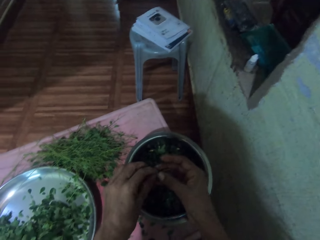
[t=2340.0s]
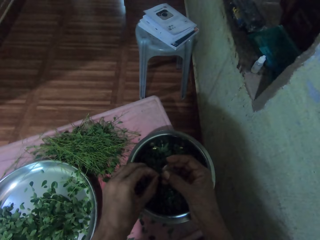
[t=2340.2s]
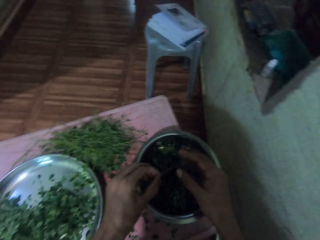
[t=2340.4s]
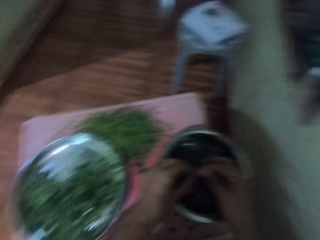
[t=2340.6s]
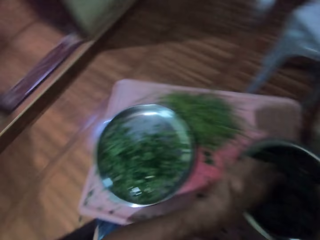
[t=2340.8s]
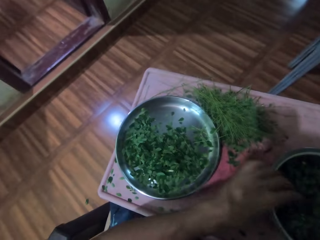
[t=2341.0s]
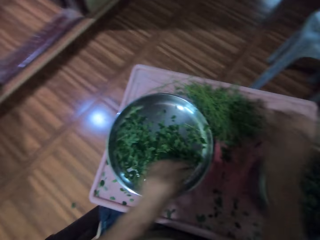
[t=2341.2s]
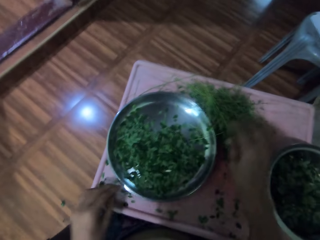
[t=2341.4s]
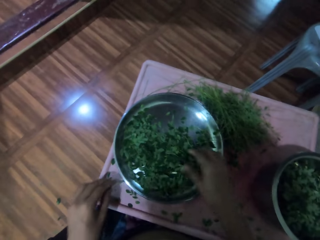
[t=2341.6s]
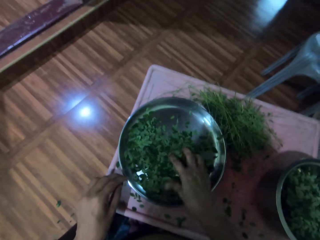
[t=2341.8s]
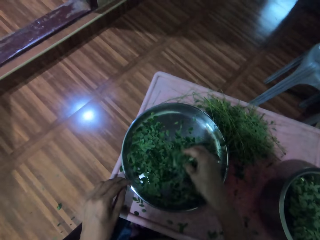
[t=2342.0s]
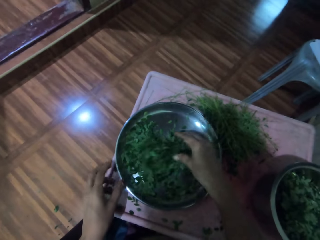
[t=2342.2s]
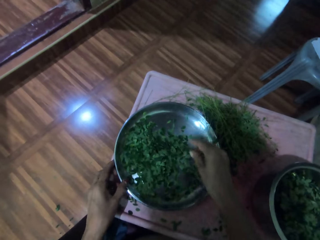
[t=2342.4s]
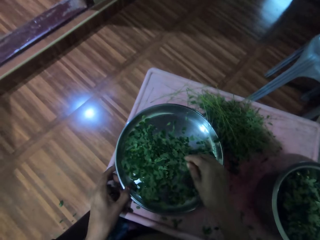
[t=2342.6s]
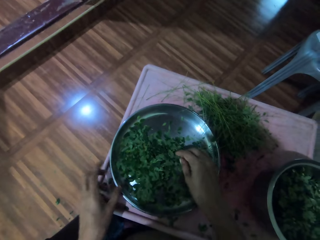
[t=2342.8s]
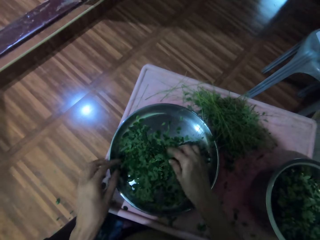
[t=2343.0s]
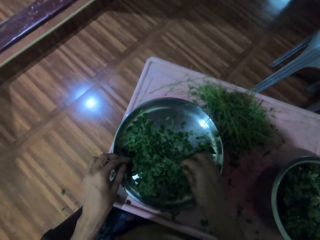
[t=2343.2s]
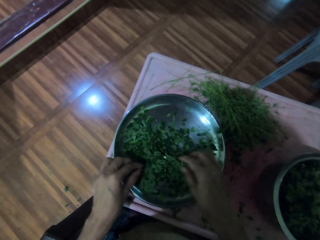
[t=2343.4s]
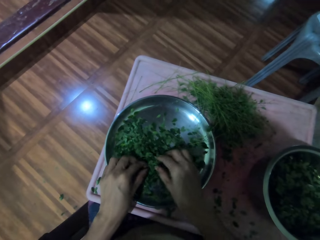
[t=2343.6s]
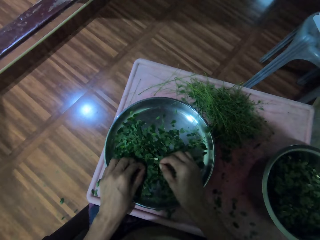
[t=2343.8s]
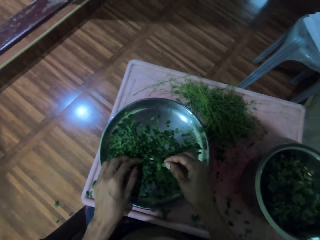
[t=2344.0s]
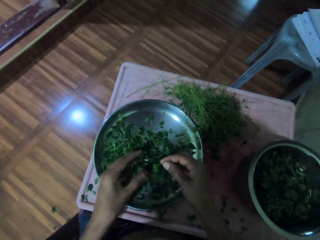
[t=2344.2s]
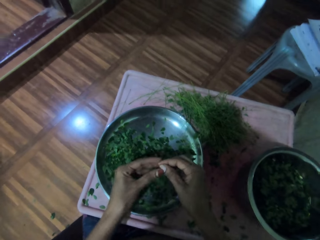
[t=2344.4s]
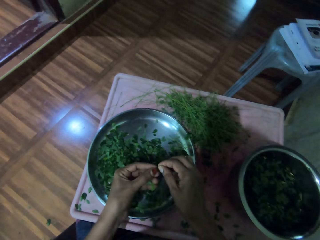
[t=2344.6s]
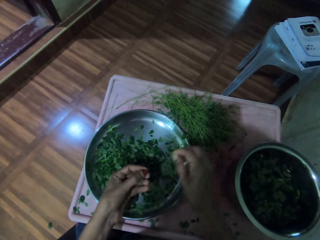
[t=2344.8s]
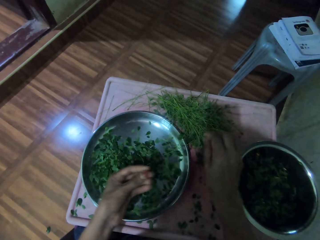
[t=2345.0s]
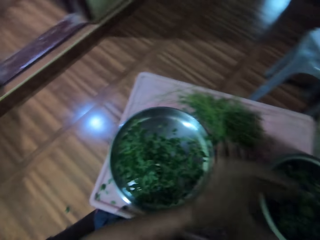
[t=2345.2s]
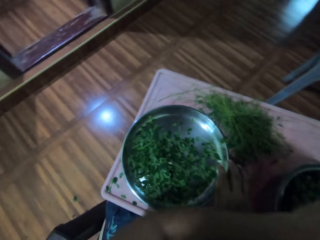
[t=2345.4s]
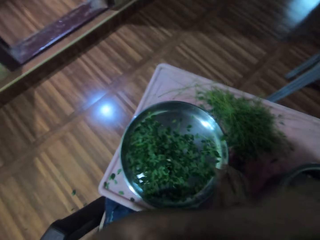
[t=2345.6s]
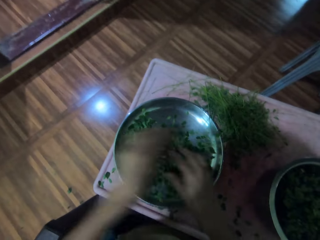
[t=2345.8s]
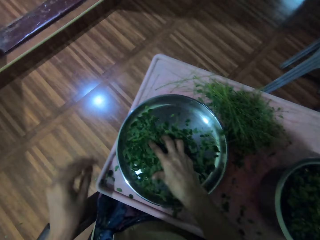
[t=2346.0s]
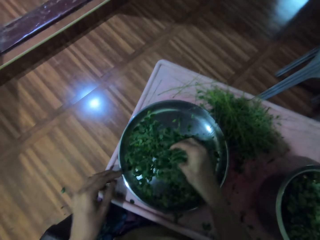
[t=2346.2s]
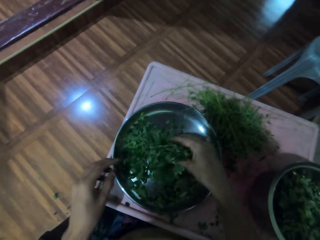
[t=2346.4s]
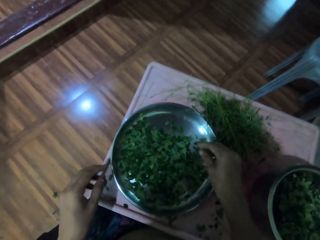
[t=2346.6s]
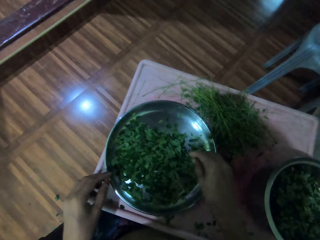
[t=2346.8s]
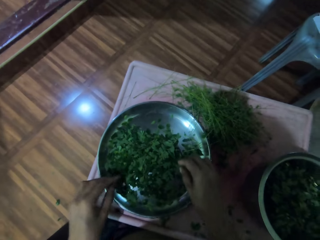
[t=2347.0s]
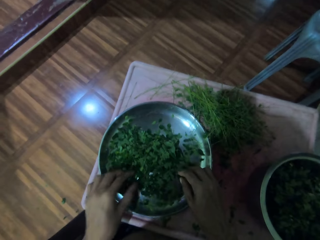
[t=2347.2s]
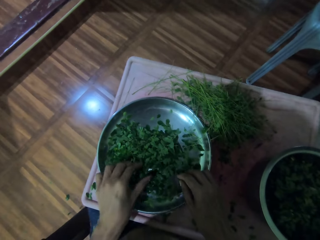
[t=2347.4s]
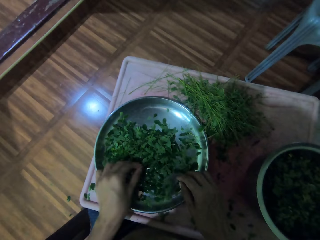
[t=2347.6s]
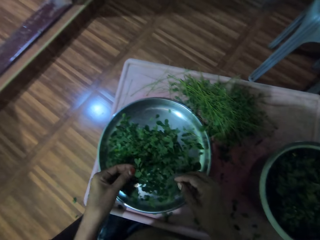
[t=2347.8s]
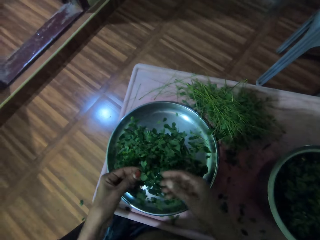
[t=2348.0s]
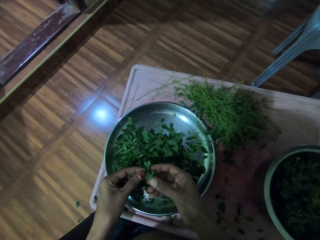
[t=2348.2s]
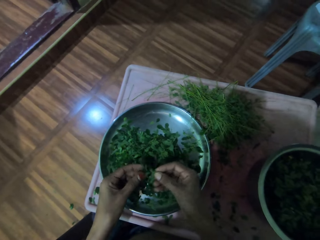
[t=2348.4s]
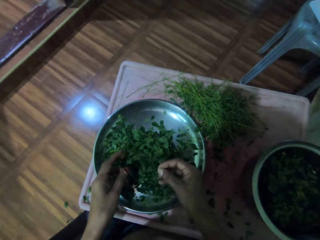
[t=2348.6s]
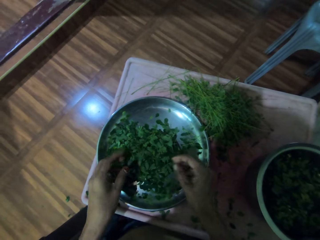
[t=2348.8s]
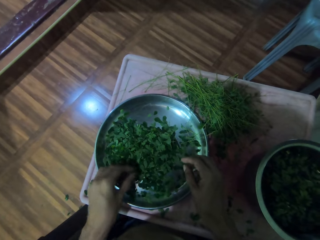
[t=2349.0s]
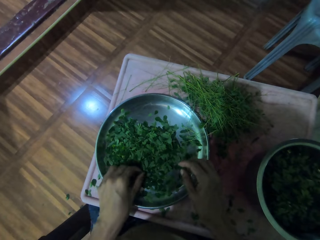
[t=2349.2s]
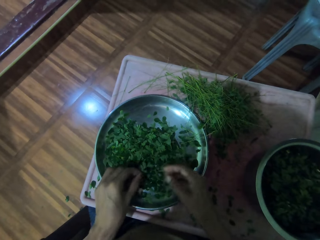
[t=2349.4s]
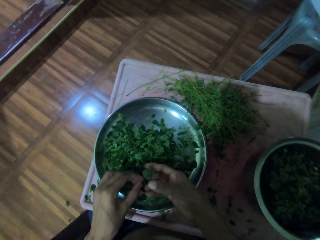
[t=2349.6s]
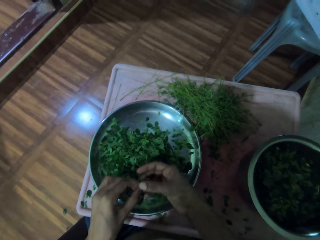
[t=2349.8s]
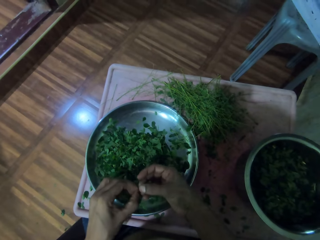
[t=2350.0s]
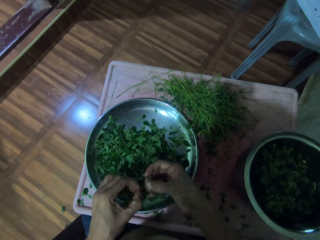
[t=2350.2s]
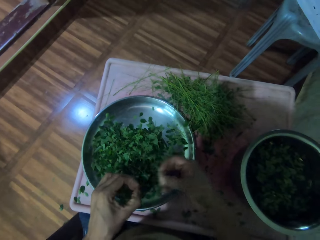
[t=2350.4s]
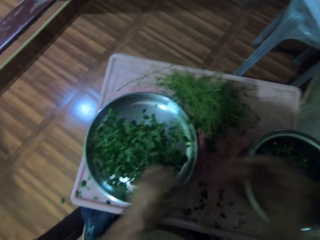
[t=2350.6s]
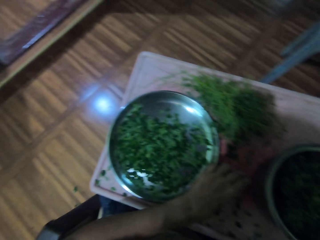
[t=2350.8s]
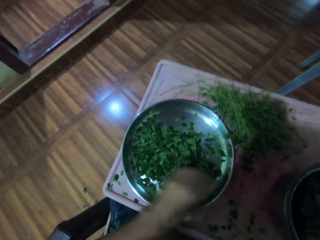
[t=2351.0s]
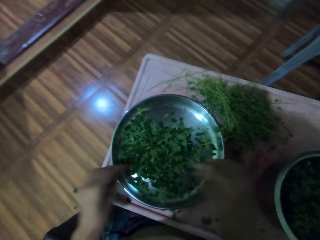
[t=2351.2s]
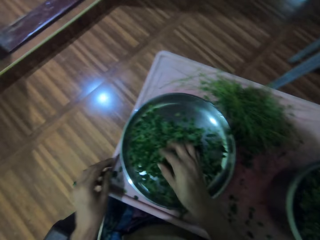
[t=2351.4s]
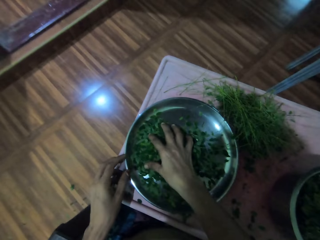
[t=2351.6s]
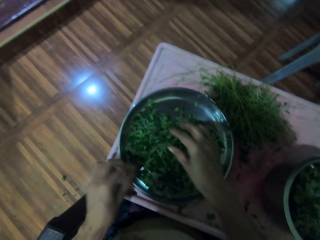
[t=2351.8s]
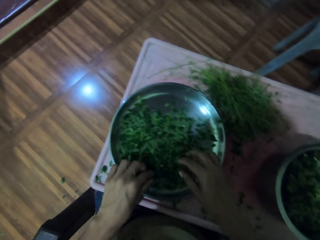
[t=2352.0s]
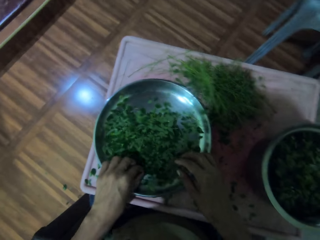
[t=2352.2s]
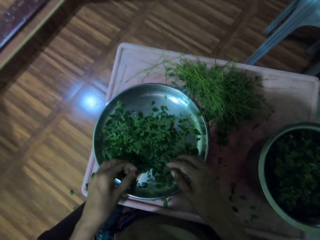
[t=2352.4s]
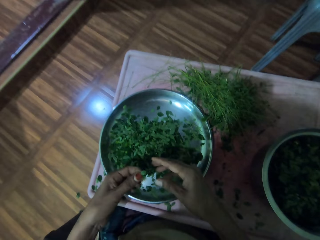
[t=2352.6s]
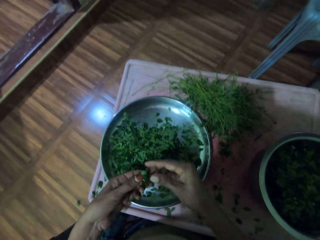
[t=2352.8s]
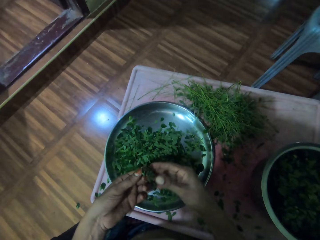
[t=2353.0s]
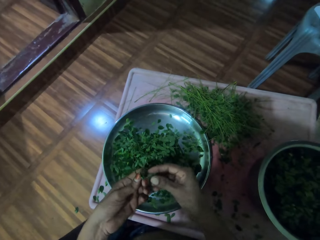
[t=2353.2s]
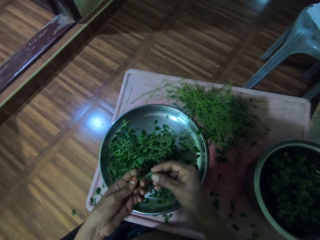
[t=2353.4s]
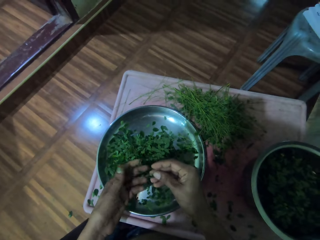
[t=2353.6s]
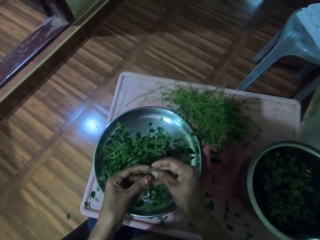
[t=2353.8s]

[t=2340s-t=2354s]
The camera wearer lifts up the leaves on the aluminum plate with the right hand. She puts branches on the table. She lifts up a leaf on the aluminum plate. She shreds the leaves with her right hand. She removes a branch from the greens.

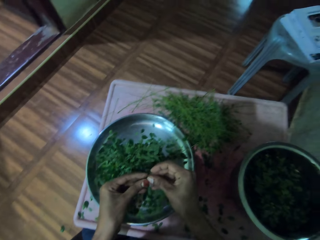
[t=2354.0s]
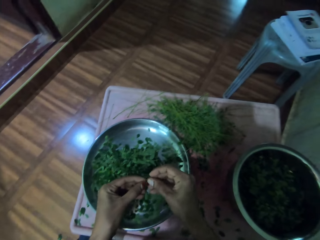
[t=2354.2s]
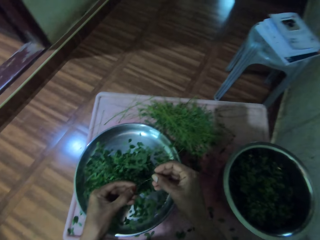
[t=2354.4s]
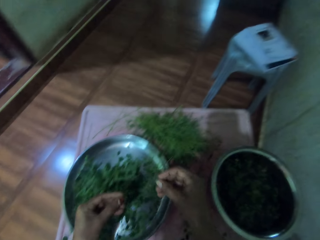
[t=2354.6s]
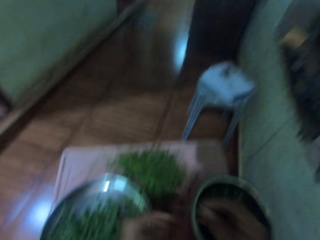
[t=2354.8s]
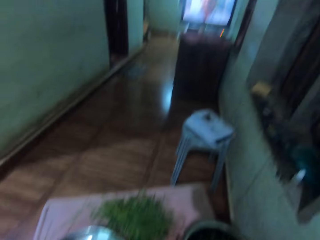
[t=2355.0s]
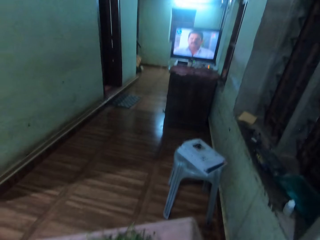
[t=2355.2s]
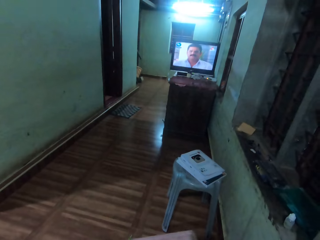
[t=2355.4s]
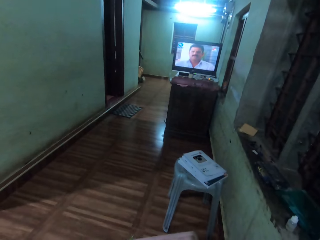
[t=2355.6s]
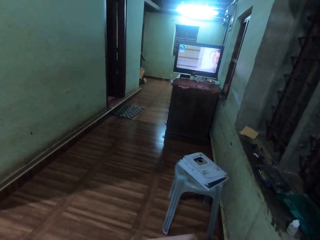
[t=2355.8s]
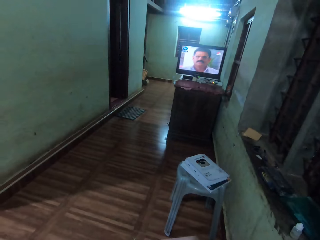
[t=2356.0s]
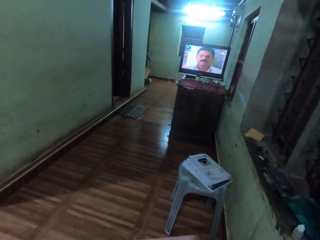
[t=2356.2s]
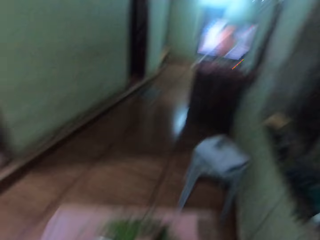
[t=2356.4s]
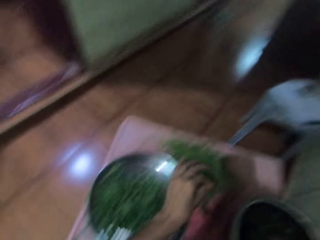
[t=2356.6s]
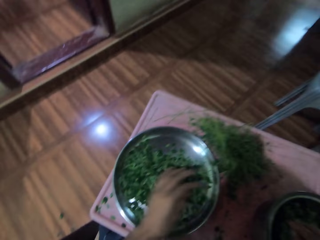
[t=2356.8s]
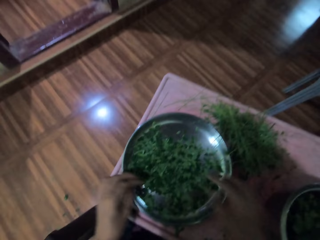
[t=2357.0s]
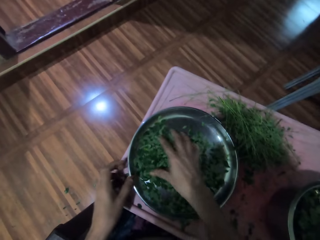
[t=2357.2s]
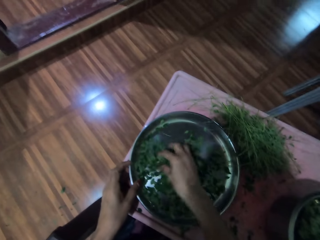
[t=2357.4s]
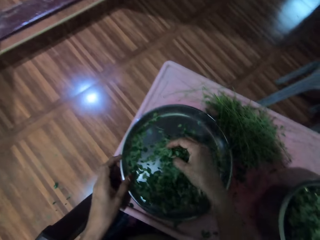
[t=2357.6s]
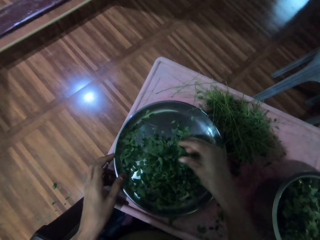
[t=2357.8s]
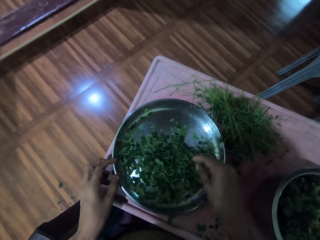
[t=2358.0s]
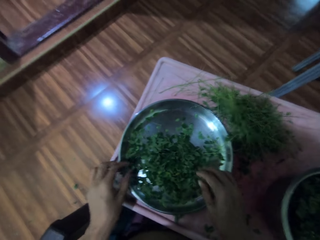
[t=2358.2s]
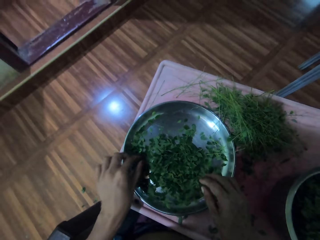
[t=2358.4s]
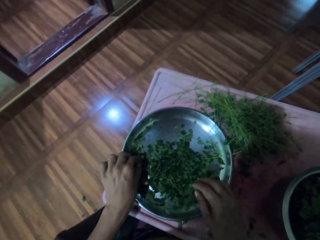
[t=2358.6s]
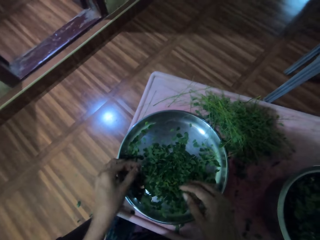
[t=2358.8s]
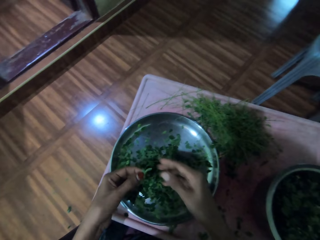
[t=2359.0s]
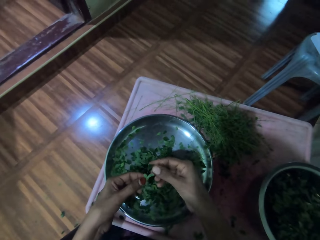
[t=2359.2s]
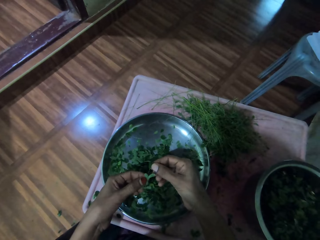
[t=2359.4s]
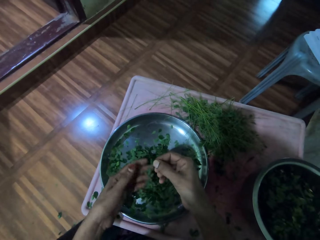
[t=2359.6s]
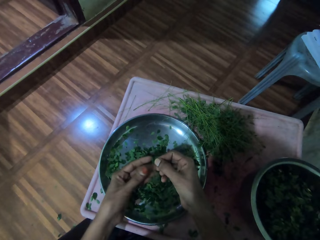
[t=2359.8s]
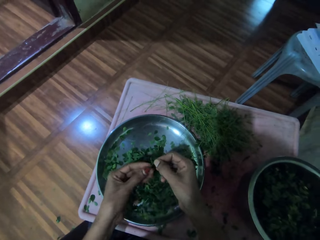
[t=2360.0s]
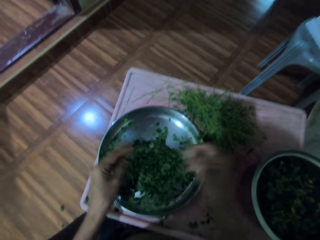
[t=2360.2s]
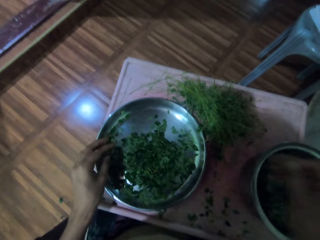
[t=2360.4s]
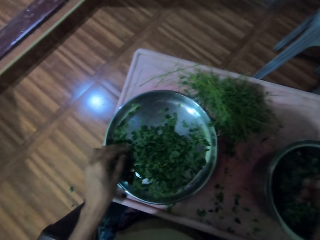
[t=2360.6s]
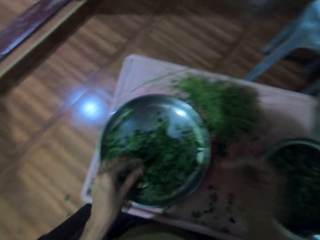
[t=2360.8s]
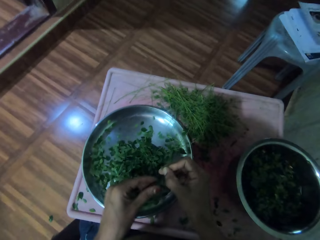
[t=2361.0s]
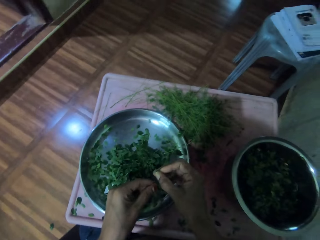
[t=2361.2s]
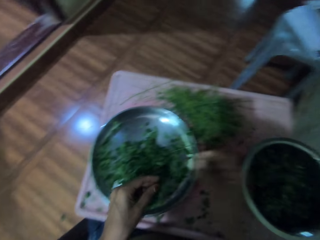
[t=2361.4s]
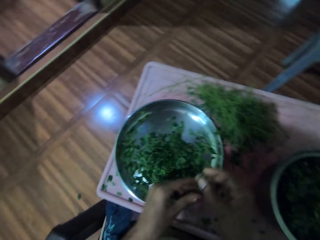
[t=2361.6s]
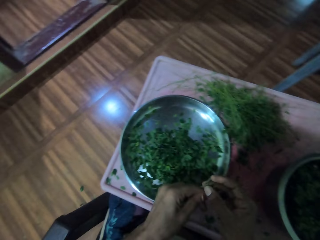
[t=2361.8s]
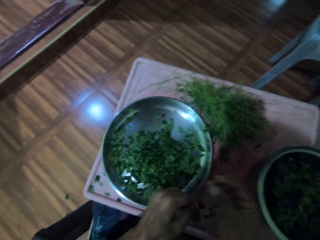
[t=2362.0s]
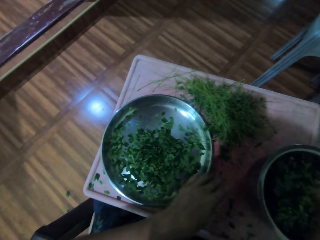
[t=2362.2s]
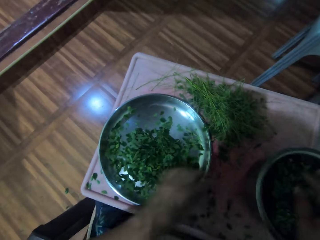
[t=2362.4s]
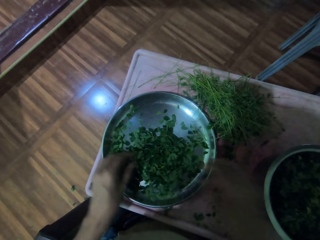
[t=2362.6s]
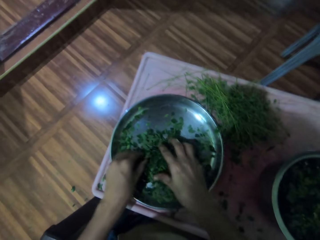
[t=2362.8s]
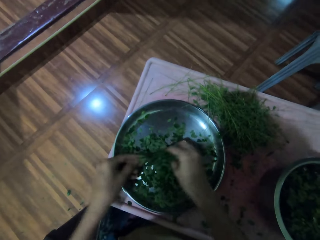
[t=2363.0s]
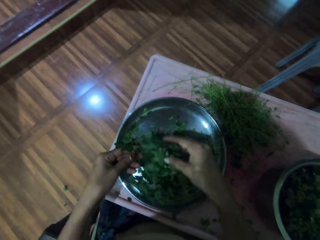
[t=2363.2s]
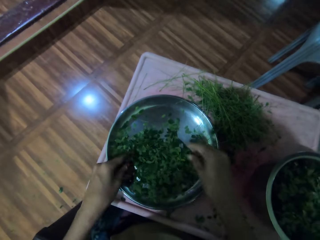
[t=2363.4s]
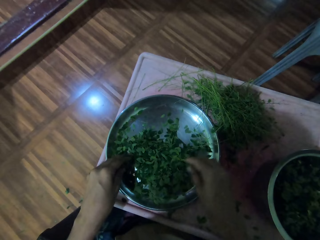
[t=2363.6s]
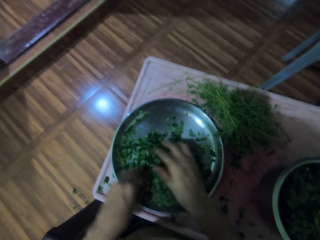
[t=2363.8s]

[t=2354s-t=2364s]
The camera wearer watches the television. She lifts up the leaves on the aluminum plate with the right hand. She lifts up a leaf with her left hand. She puts the leaves on the aluminum bowl.
